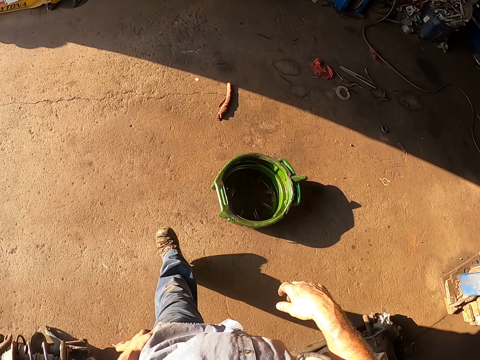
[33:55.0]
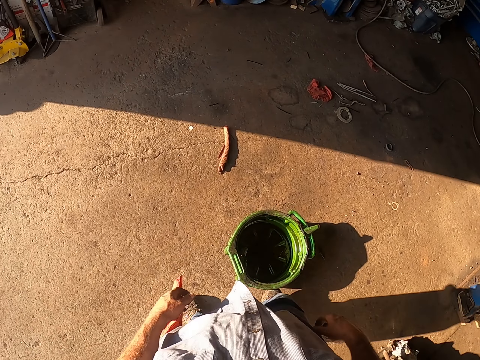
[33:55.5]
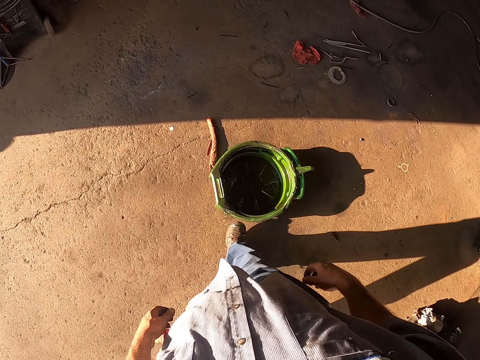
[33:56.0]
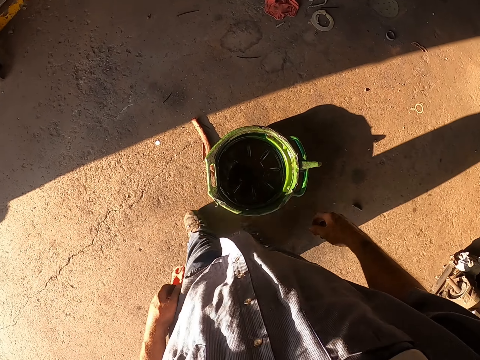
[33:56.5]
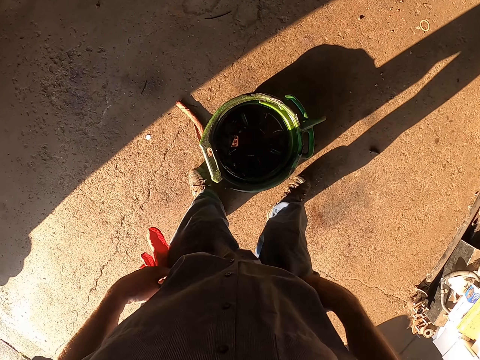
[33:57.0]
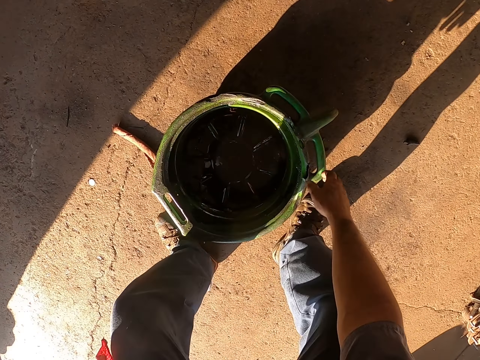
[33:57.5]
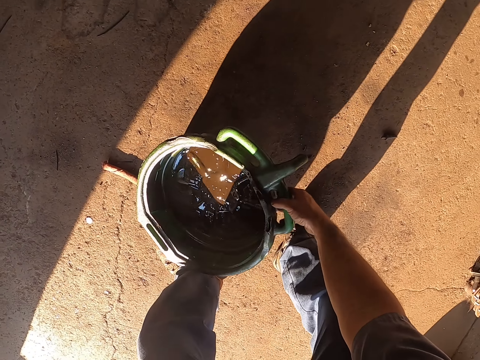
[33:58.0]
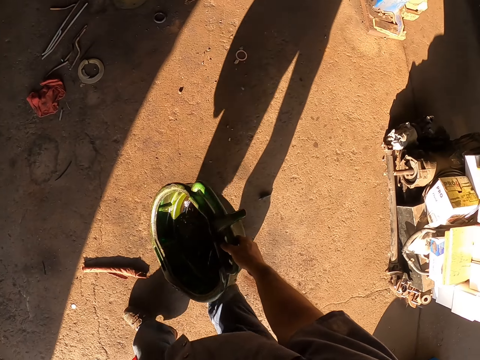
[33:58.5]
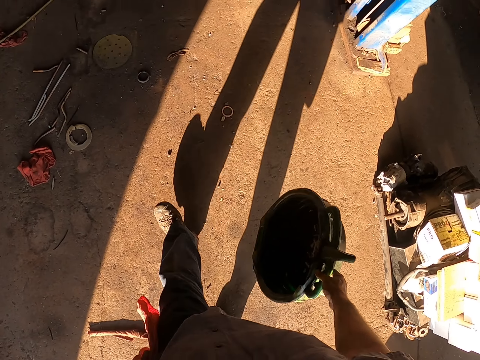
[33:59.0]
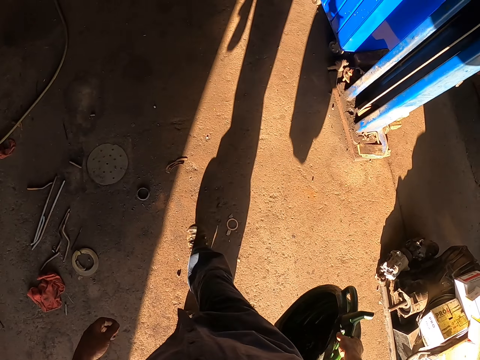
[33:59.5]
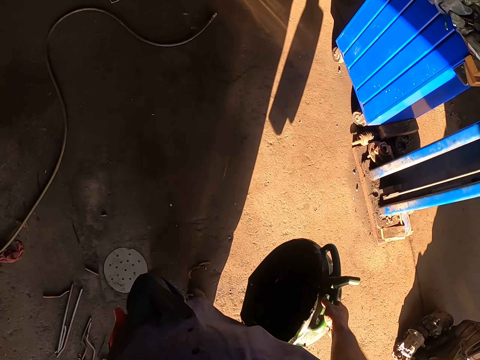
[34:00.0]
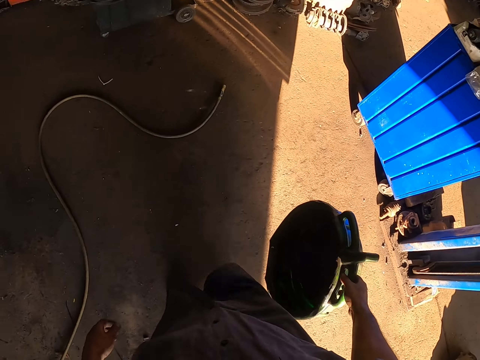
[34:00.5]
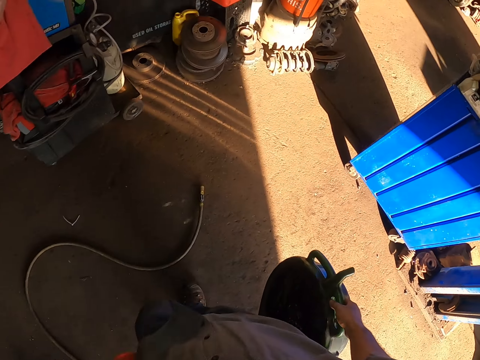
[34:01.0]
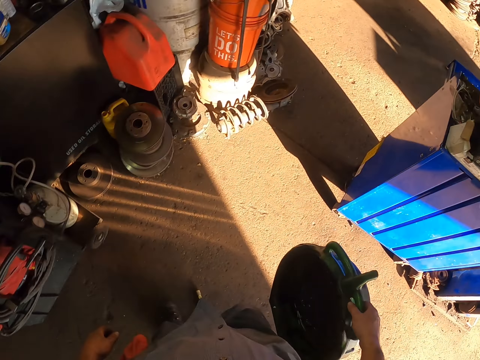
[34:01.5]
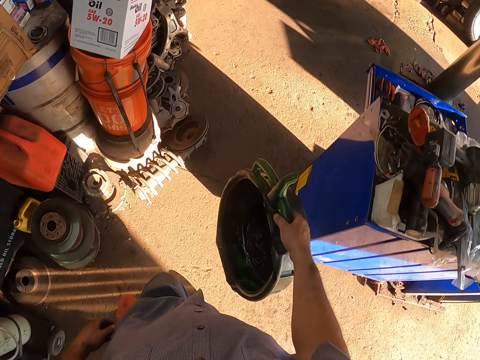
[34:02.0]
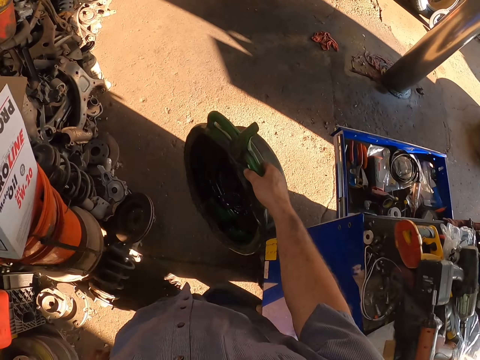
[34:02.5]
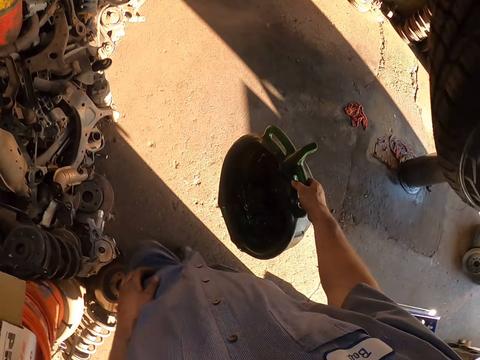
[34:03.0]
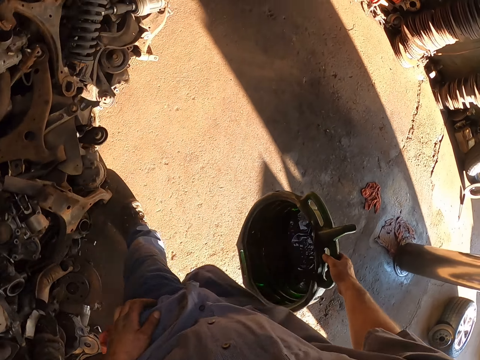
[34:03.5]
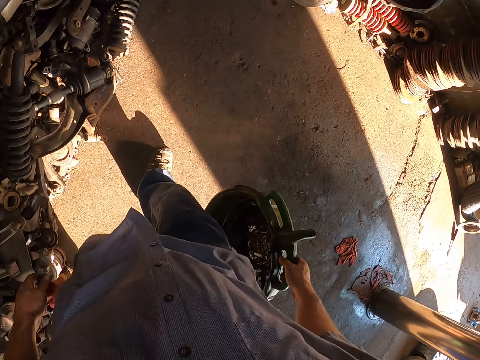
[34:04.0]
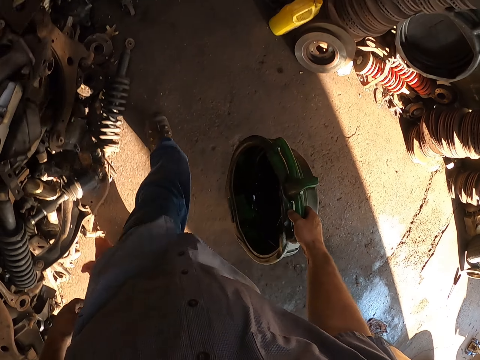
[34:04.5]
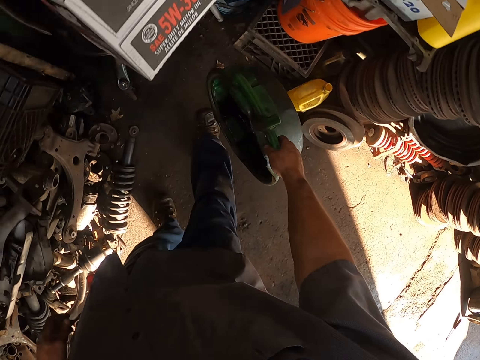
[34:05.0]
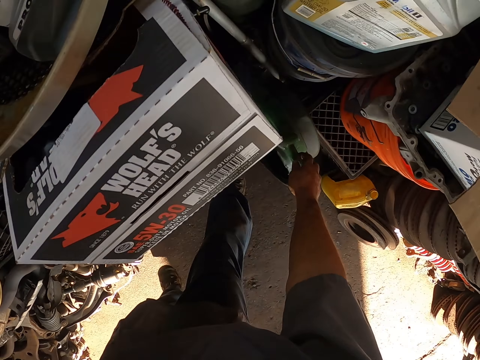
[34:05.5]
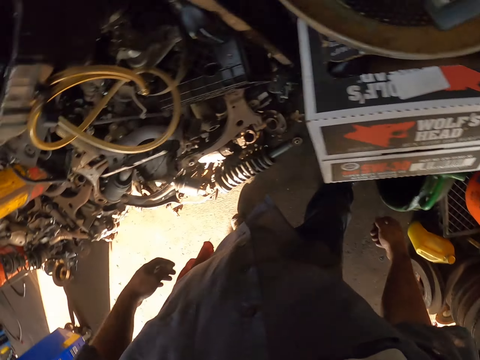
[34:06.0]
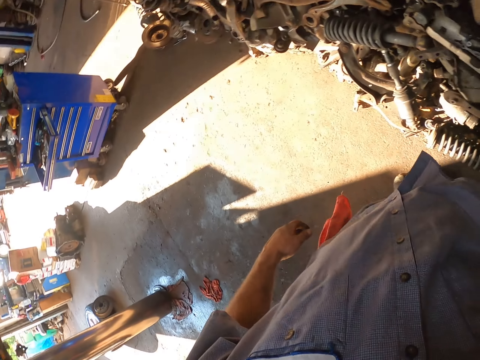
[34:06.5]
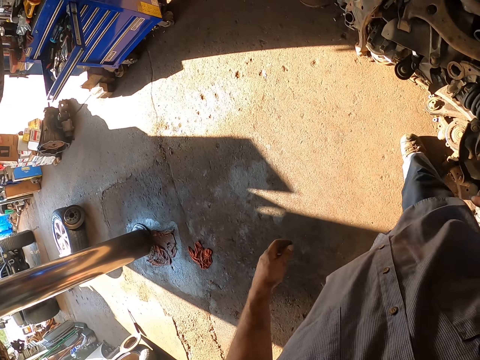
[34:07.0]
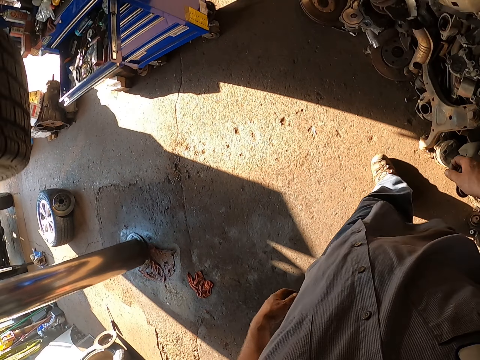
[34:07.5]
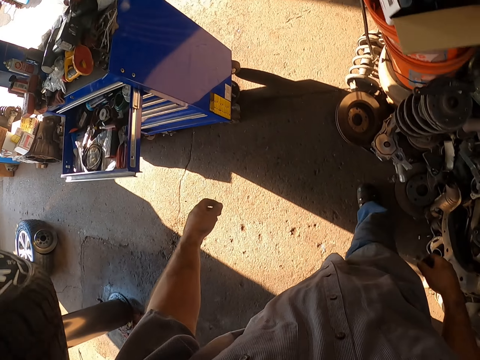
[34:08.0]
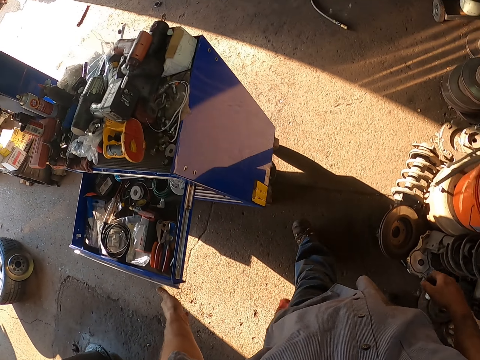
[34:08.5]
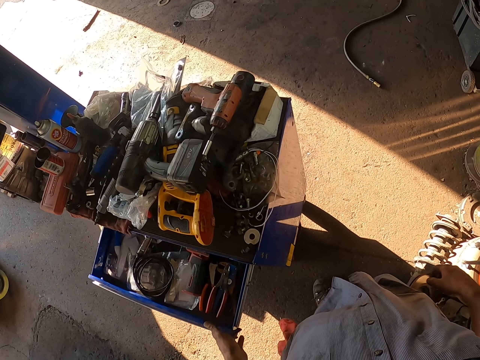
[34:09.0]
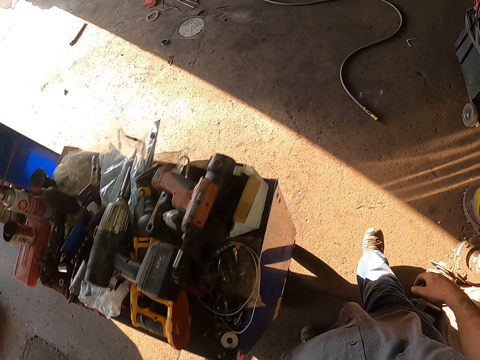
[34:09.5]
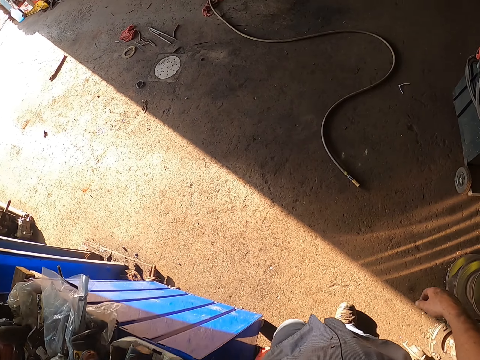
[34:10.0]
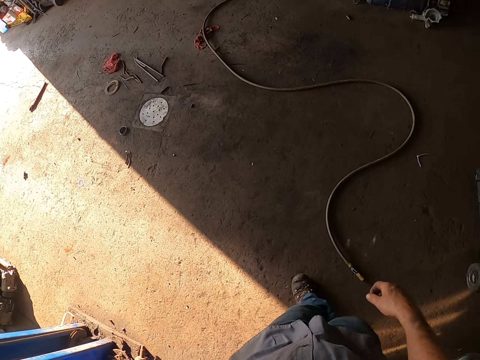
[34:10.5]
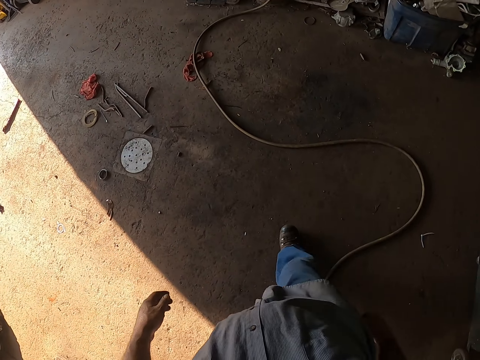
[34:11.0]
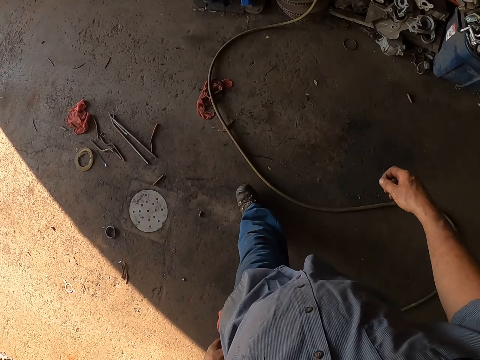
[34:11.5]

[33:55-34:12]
The camera wearer pushes an oil basin with a leg. They lift the basin. They walk around. They drop something. They lean the basin on something. They walk around. They close the drawer toolbox.

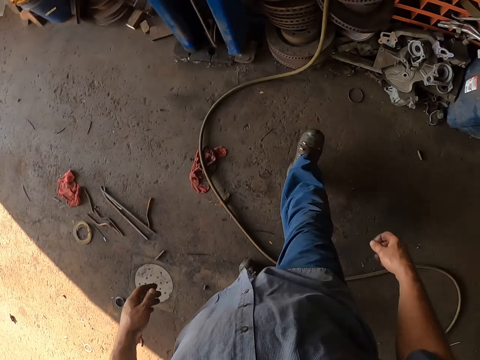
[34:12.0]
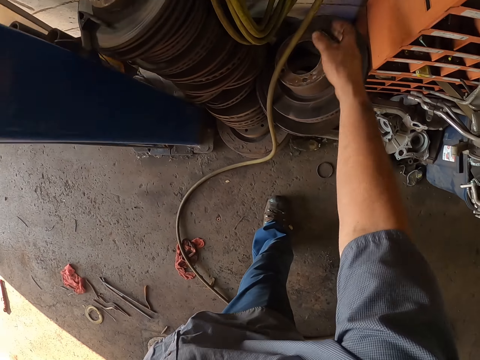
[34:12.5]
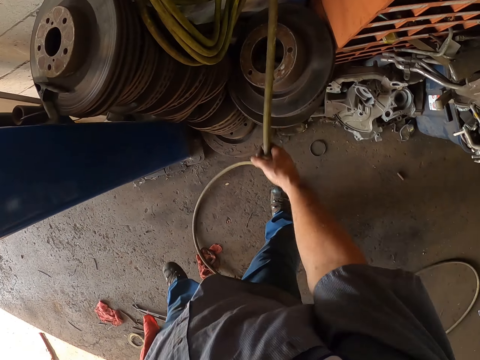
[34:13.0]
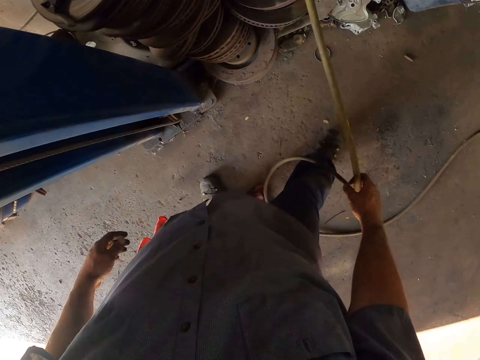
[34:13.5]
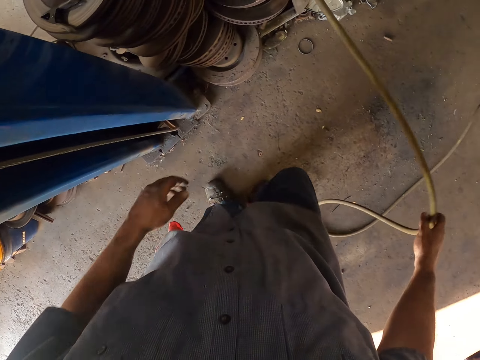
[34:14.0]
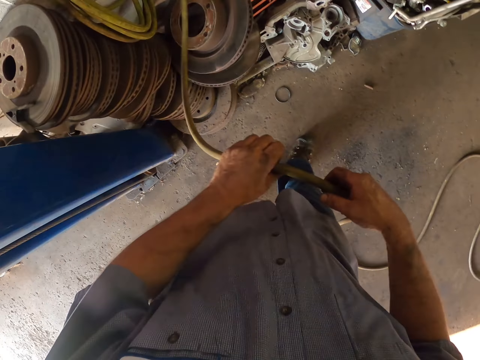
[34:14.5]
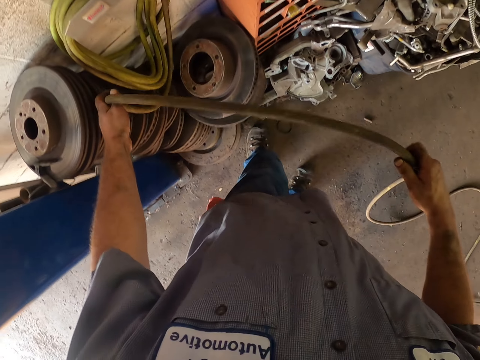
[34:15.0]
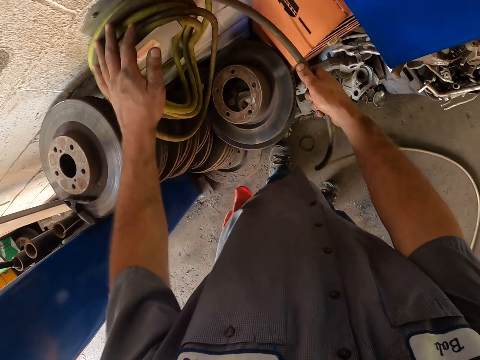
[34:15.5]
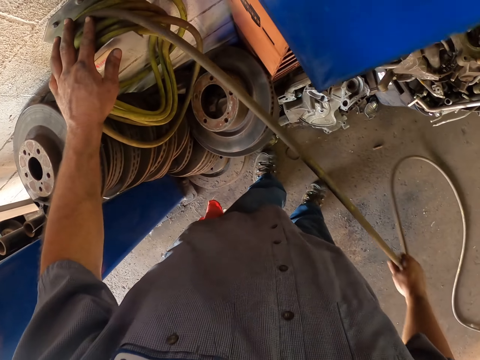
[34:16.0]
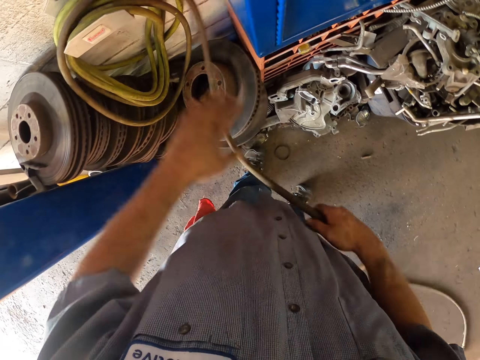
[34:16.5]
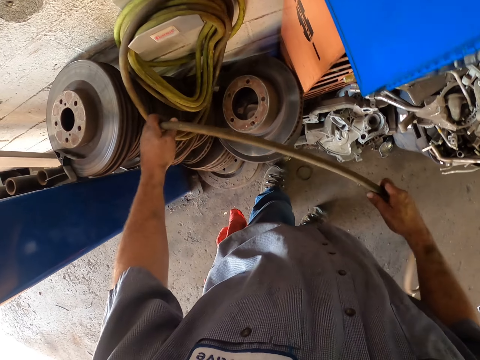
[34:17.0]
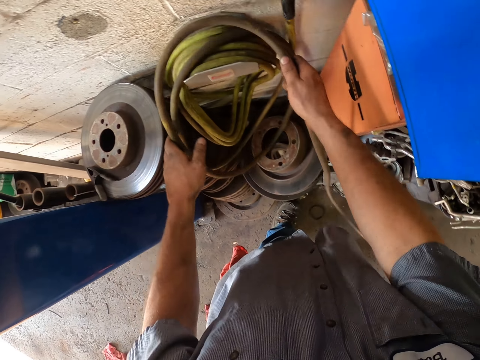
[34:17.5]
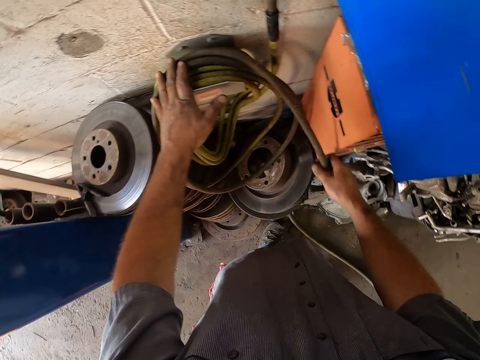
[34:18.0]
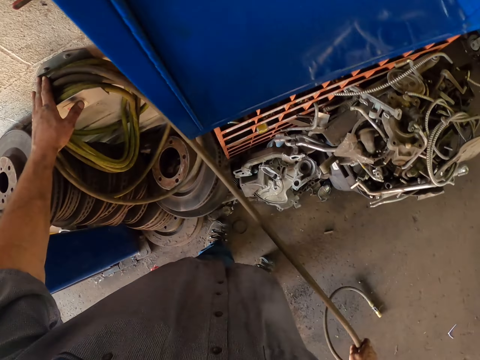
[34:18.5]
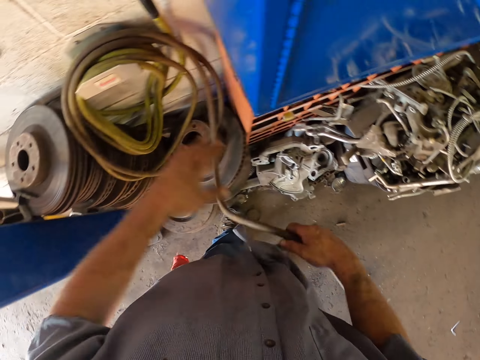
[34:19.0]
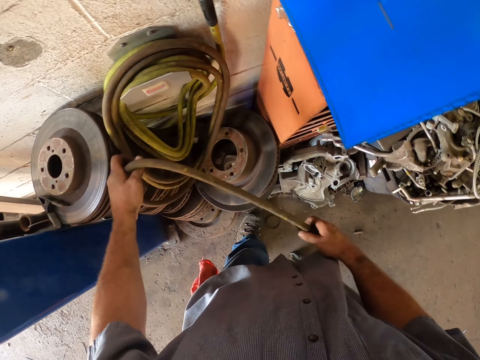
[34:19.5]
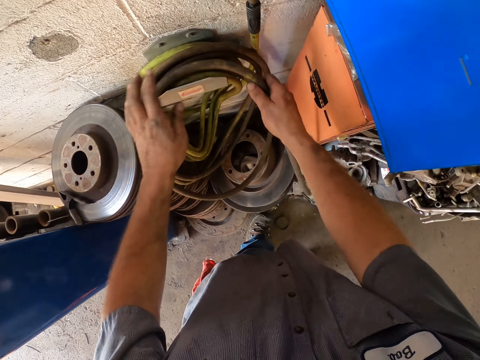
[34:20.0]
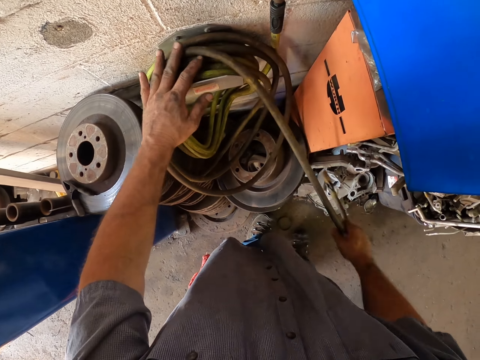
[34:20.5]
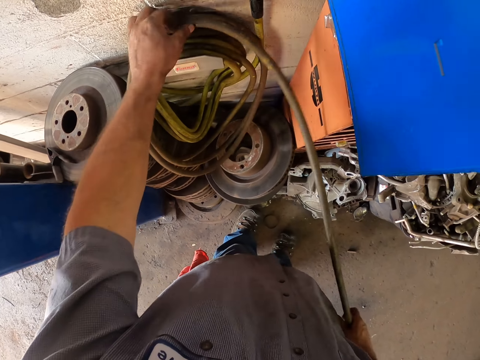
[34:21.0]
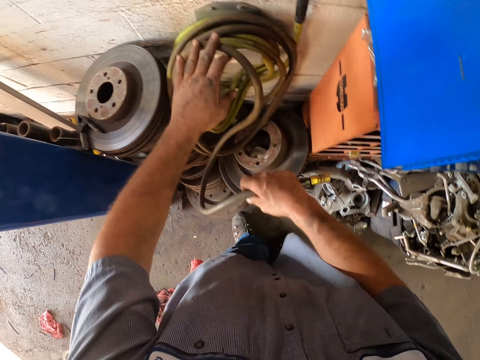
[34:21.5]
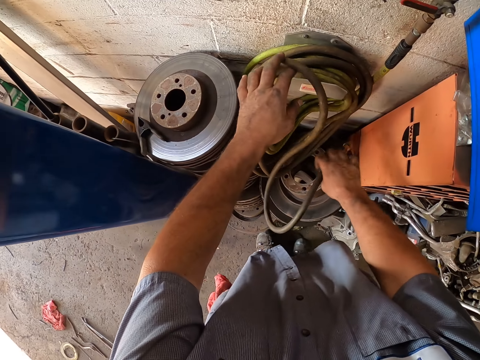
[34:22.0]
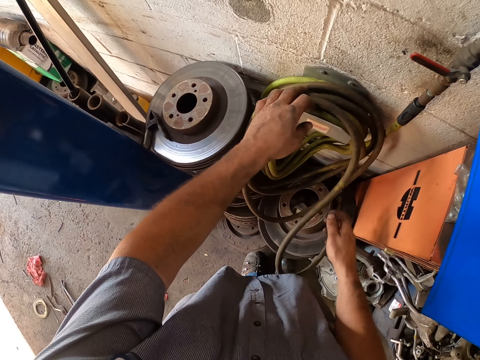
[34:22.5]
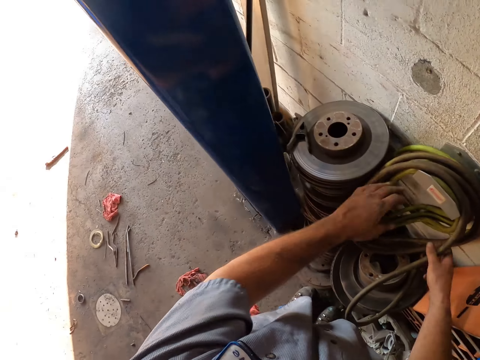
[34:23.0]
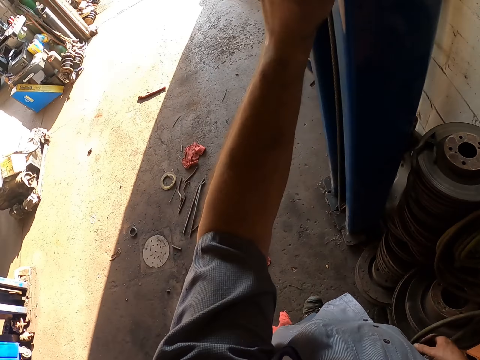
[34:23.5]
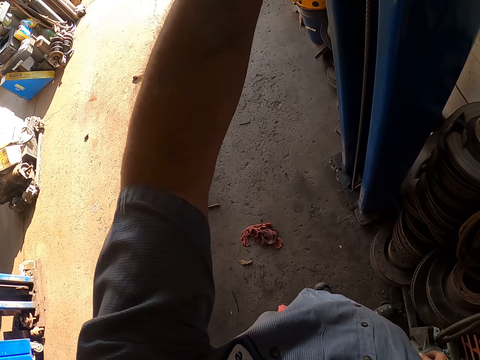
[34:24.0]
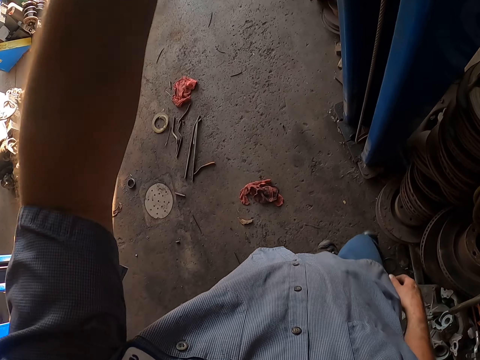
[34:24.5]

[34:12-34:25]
The camera wearer picks up the hose pipe. They hold the hose pipe with the other hand. They hang the hose pipe. They hold the hose pipe. They hang the hose pipe. They roll and rotate the pipe on a hook. They hold the hose pipe. They hang the hose pipe. They drop the hose pipe. They lift the left hand.
